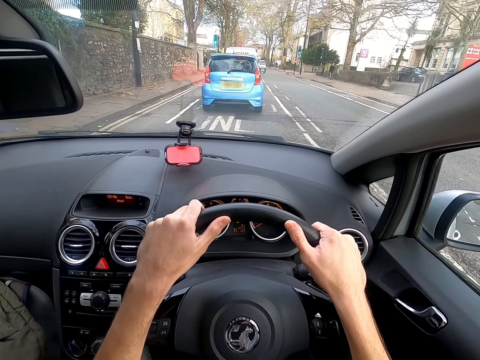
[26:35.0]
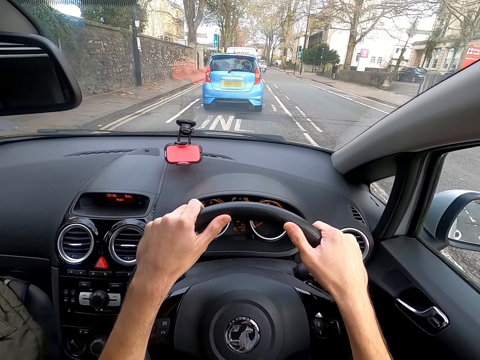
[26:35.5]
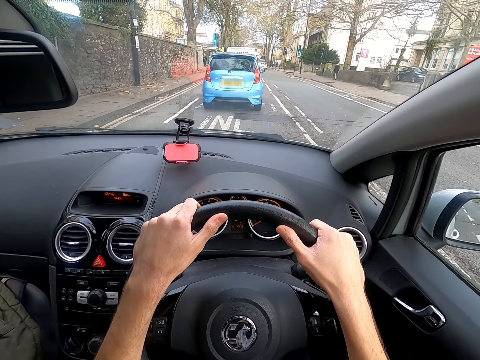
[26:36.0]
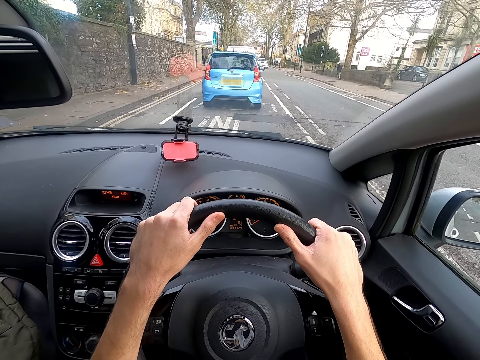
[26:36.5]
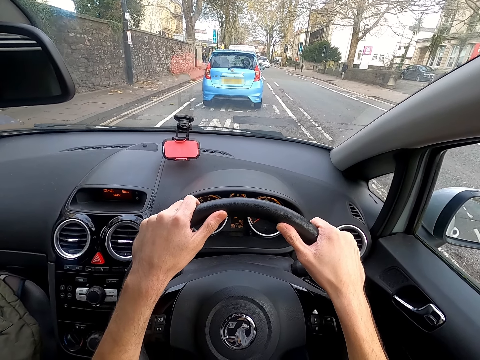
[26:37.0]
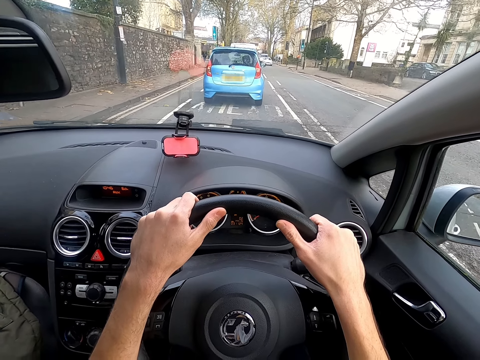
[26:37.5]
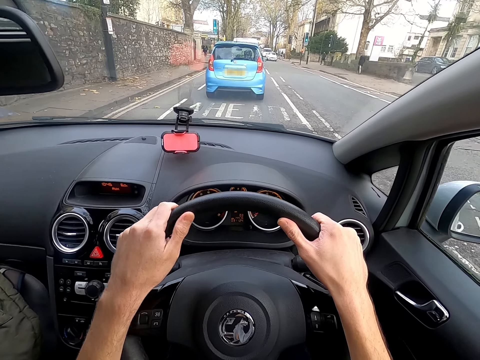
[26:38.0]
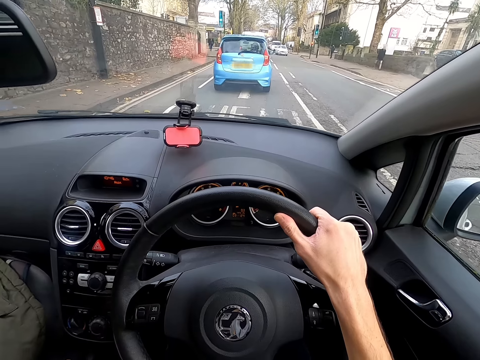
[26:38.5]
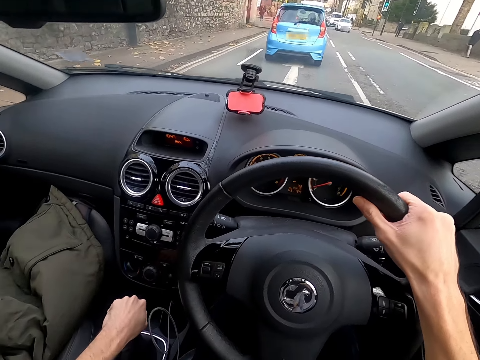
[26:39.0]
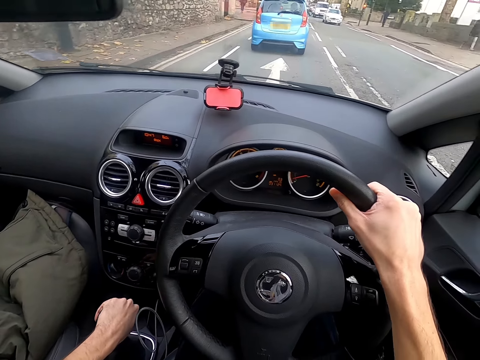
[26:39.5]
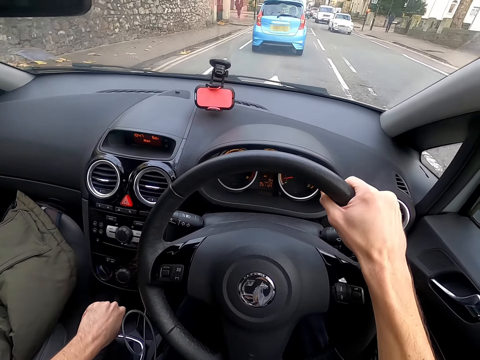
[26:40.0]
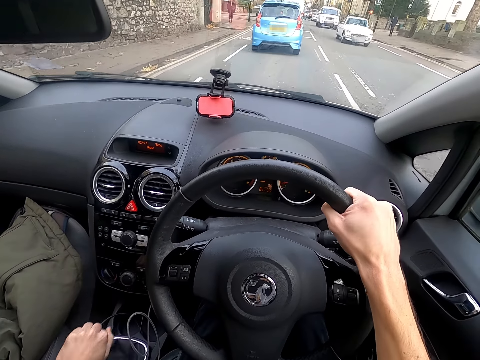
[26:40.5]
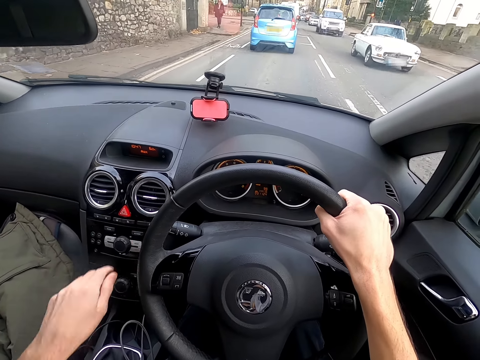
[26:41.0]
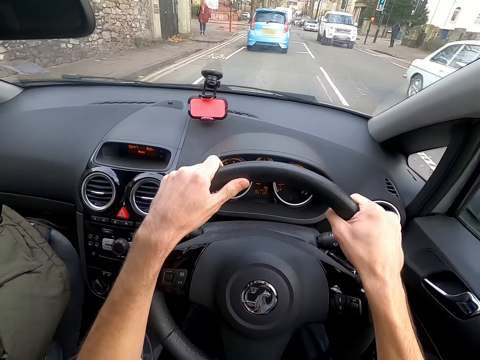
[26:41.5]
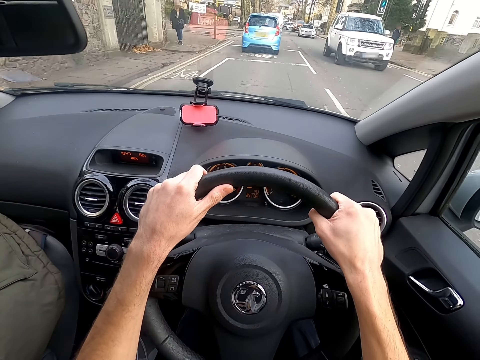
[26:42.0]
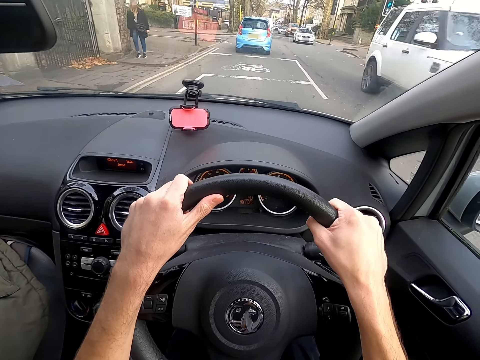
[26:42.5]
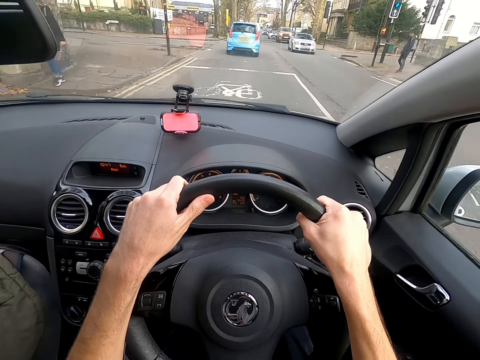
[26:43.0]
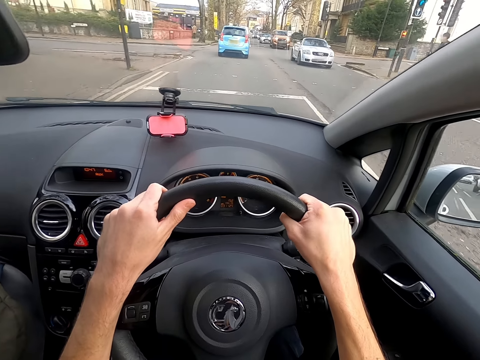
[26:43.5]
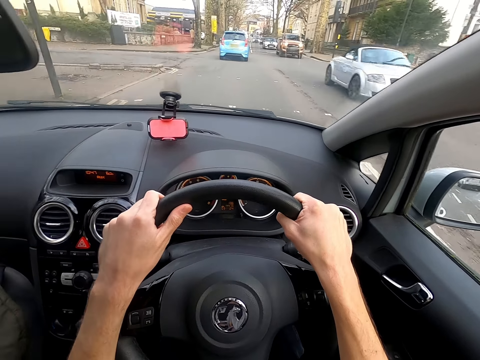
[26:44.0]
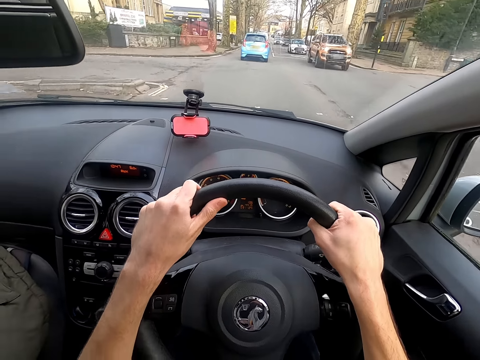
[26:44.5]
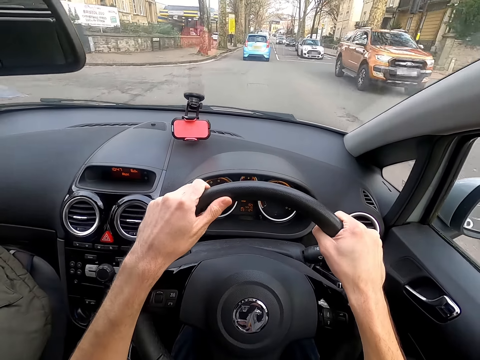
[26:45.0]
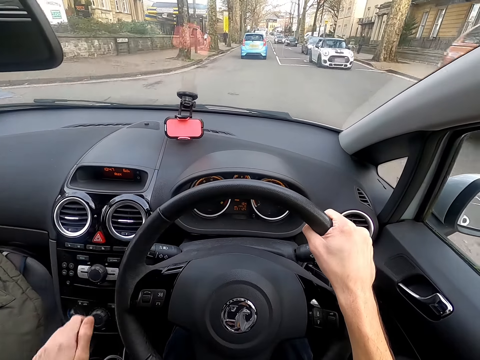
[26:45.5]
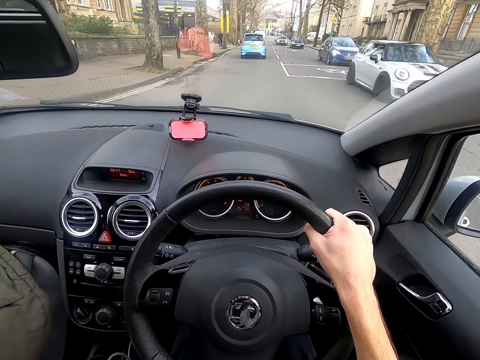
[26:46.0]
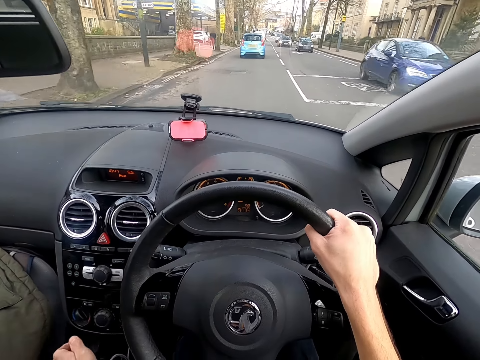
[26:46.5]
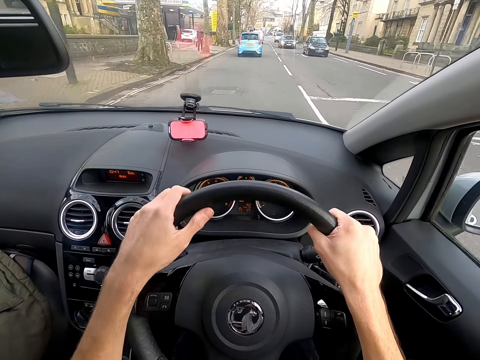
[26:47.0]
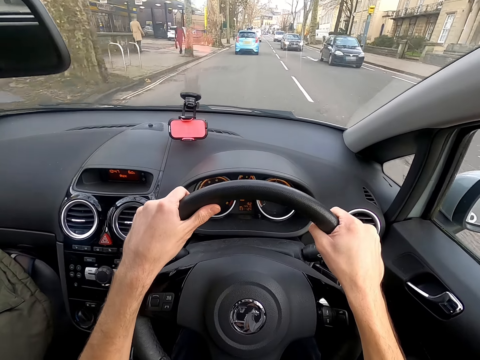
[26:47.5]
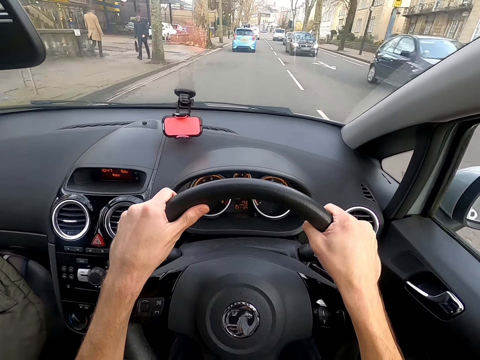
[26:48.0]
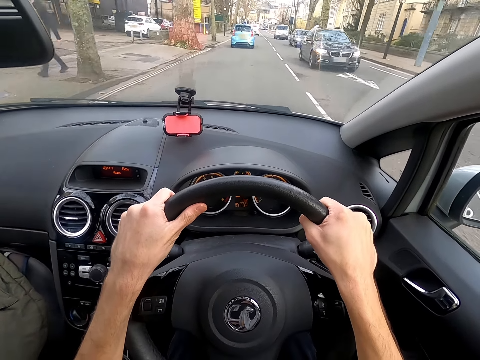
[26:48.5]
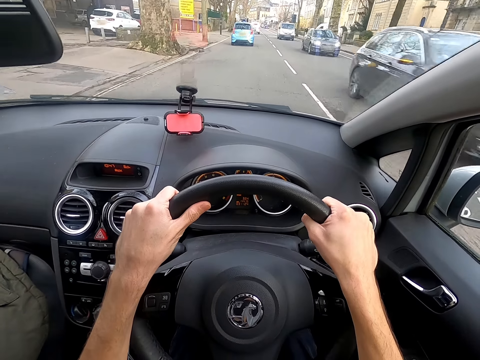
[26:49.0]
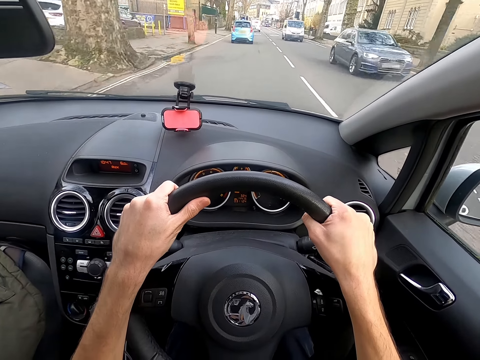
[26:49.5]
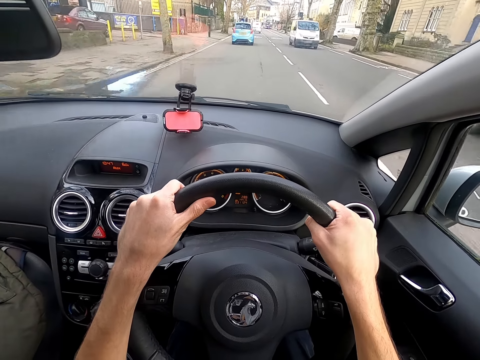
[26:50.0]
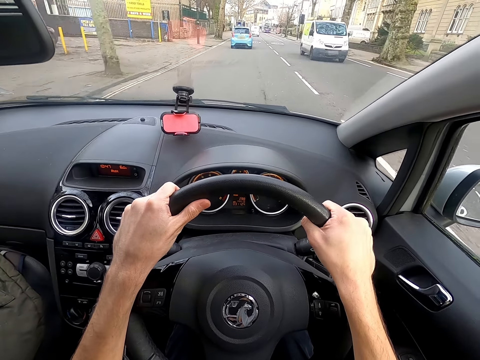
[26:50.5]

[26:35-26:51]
The camera wearer holds a steering wheel with both hands. The car drives in front of the camera wearer. The camera wearer drives. He removes a hand from the steering wheel. He moves a hand gear of the car with his left hand. He turns the steering wheel of the car with both hands. He holds the steering wheel with both hands. He removes a hand from the steering wheel. He moves the hand gear of the car with his left hand. He turns the steering wheel of the car with both hands. He holds the steering wheel with both hands.

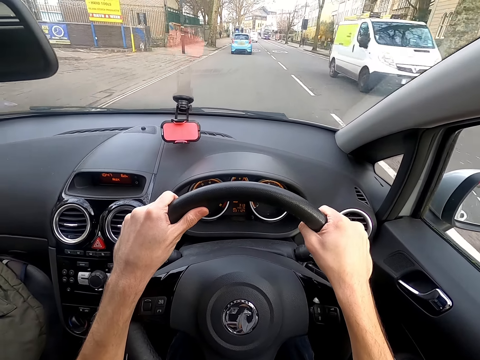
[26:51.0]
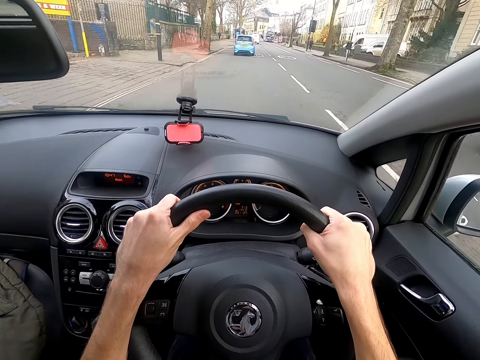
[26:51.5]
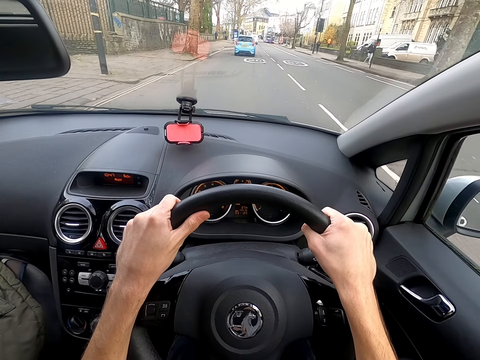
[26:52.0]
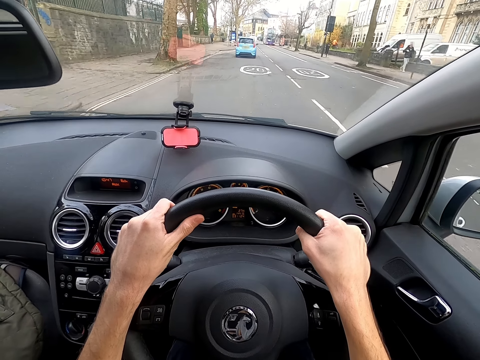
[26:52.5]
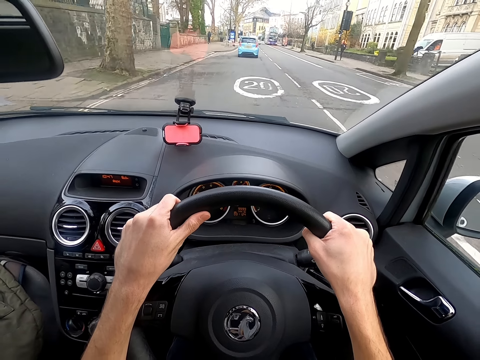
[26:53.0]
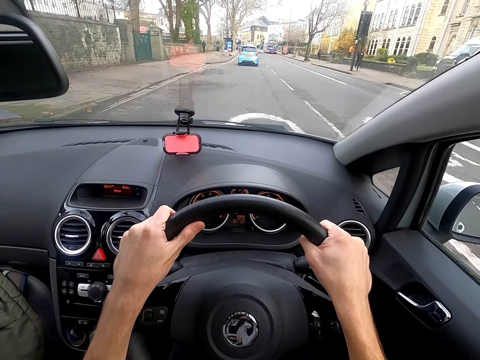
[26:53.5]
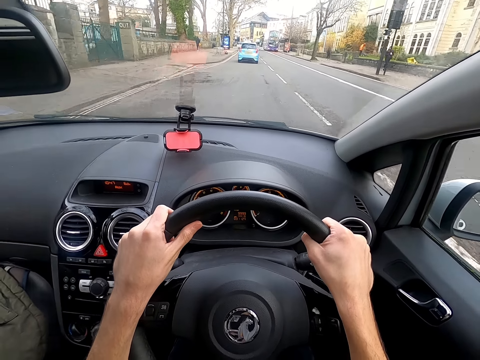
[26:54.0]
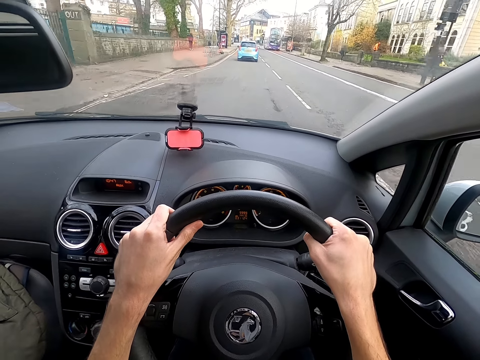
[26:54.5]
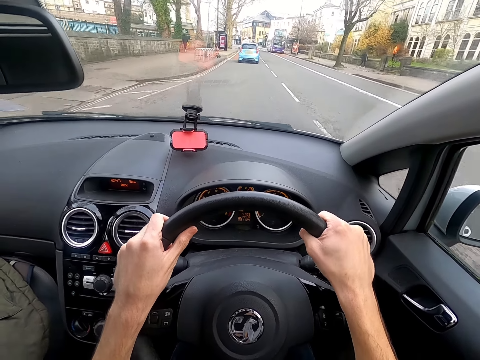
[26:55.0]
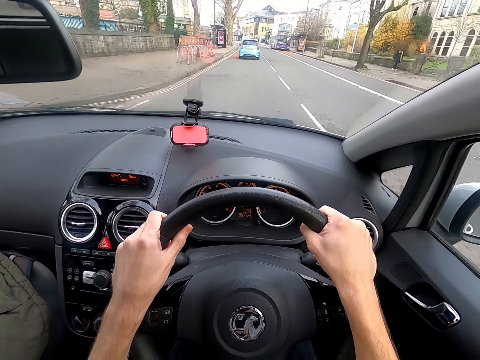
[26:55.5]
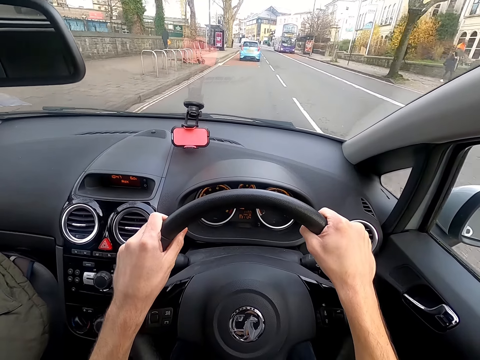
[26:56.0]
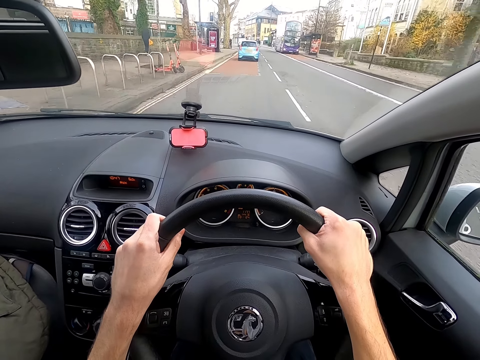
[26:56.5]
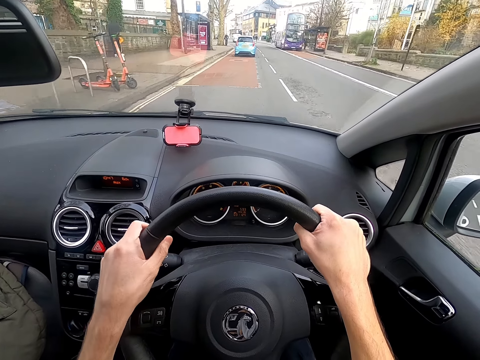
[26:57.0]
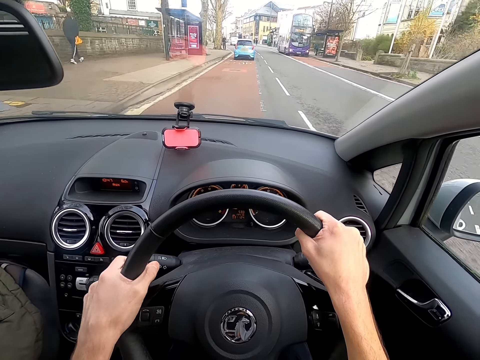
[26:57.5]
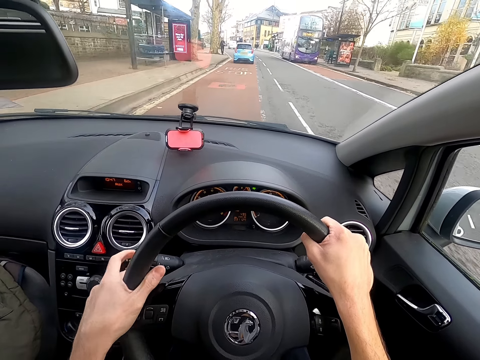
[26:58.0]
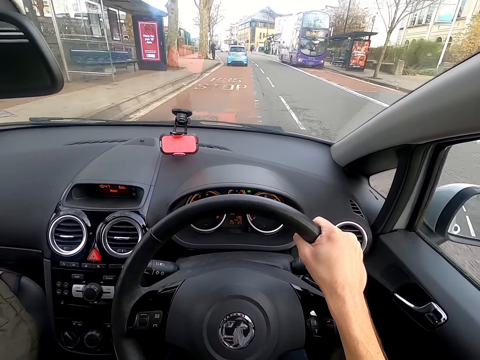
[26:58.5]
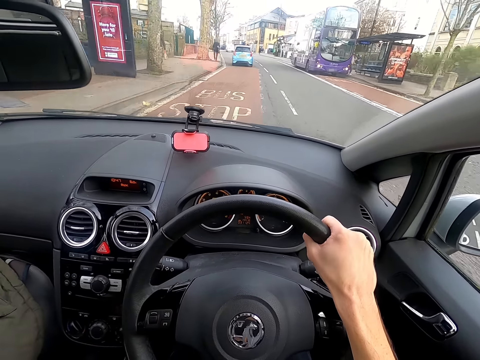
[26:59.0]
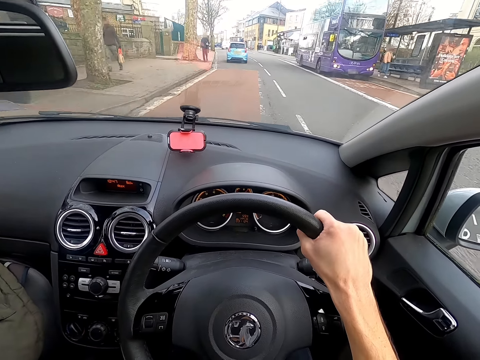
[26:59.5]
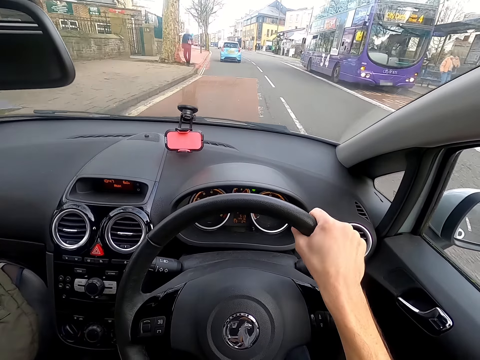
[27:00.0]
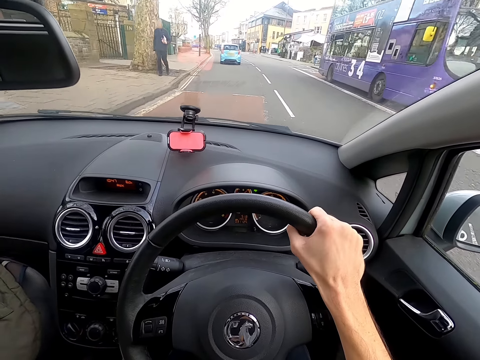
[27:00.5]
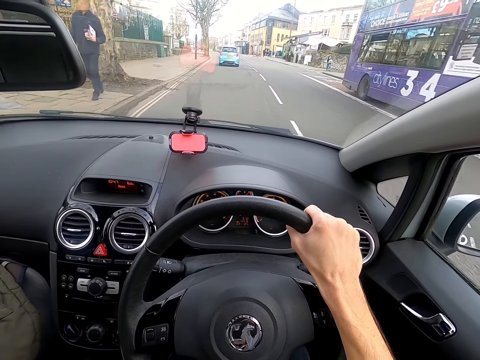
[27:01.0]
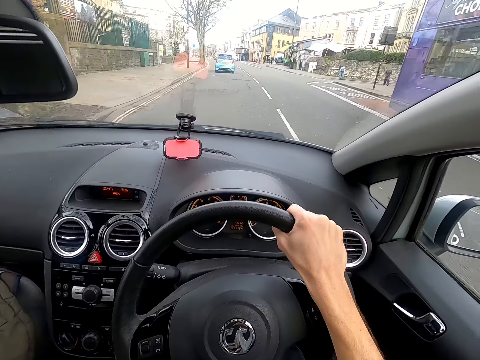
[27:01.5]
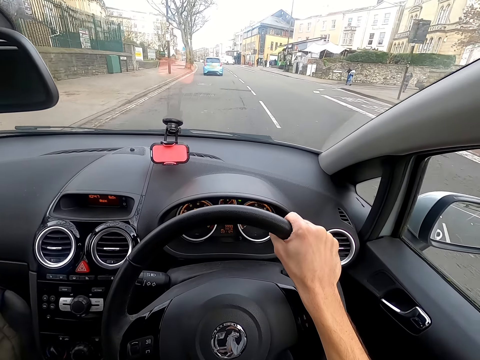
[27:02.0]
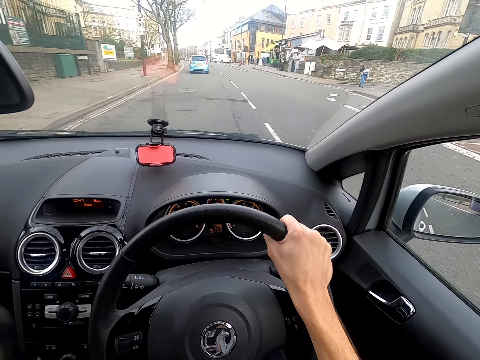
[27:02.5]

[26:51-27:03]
The camera wearer pushes up a gear lever. She taps the indicator stalk of the car with her left hand. She removes a hand from a steering wheel.
